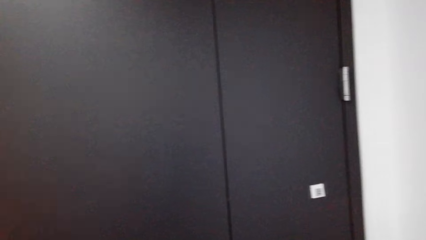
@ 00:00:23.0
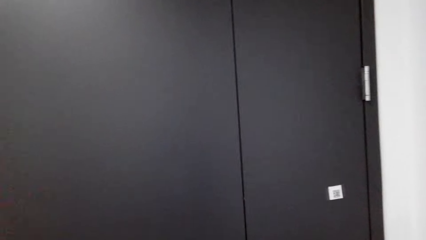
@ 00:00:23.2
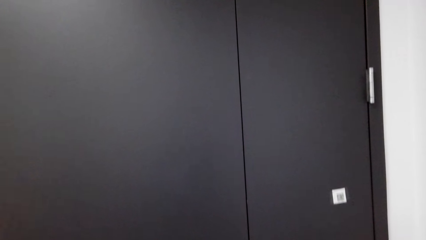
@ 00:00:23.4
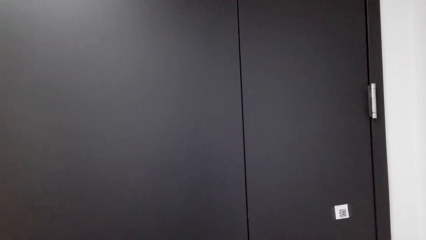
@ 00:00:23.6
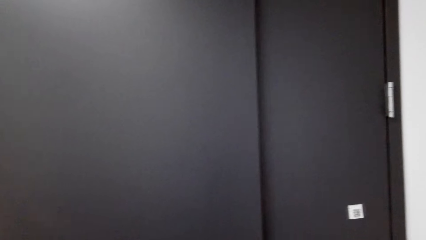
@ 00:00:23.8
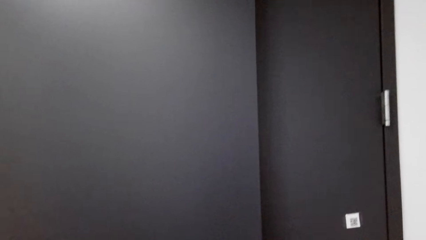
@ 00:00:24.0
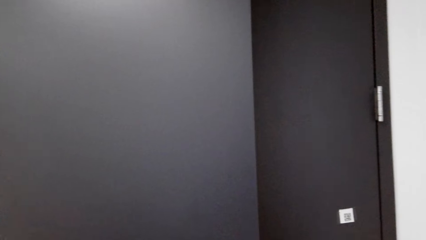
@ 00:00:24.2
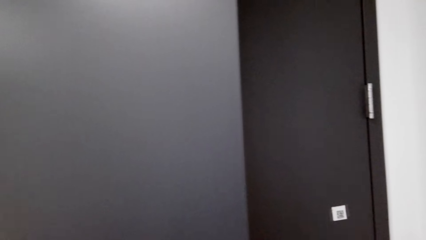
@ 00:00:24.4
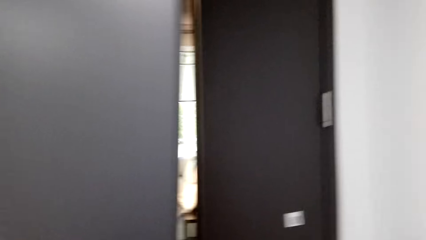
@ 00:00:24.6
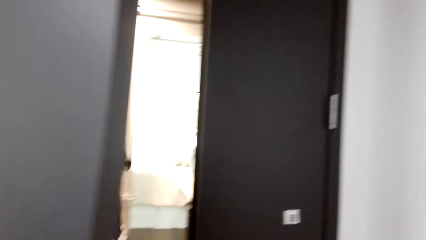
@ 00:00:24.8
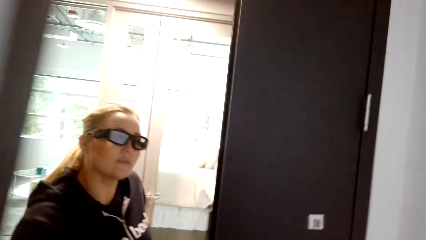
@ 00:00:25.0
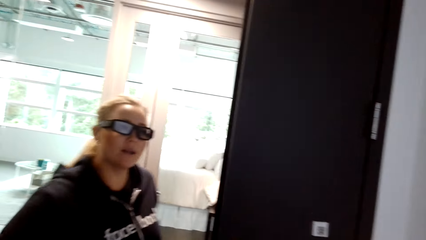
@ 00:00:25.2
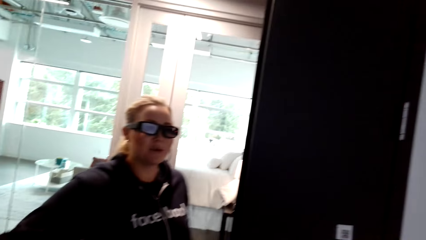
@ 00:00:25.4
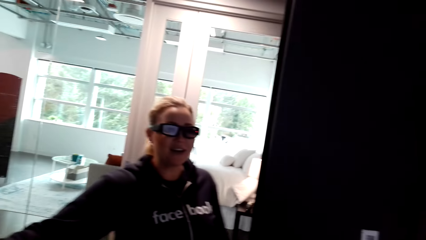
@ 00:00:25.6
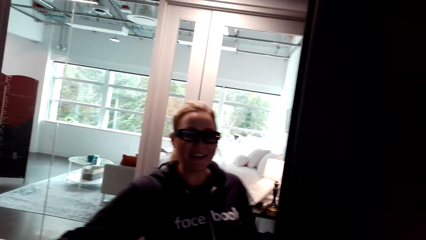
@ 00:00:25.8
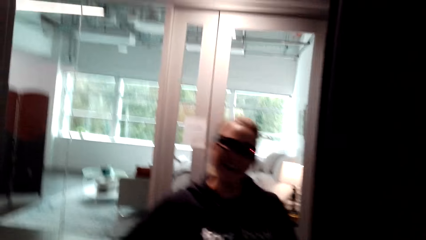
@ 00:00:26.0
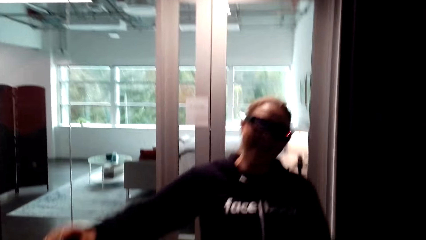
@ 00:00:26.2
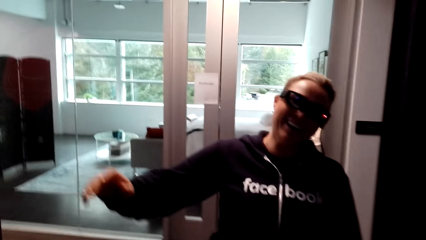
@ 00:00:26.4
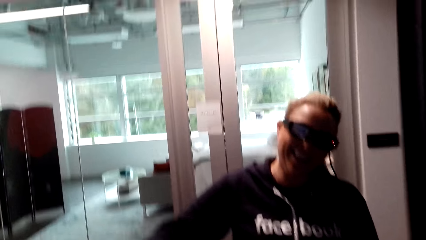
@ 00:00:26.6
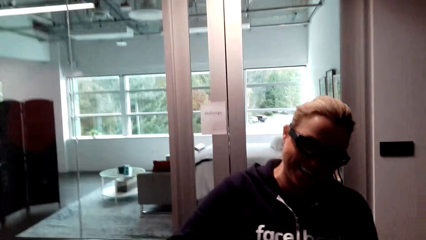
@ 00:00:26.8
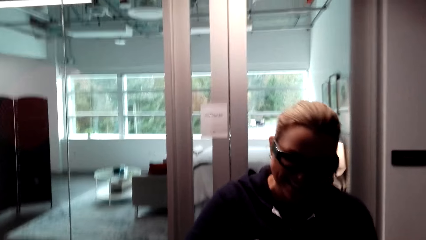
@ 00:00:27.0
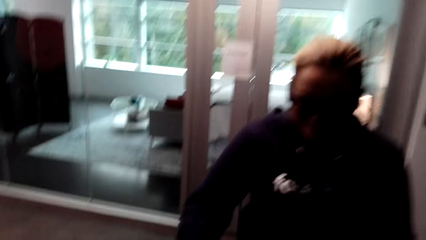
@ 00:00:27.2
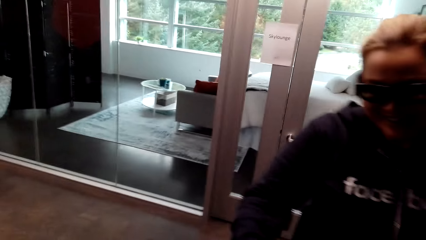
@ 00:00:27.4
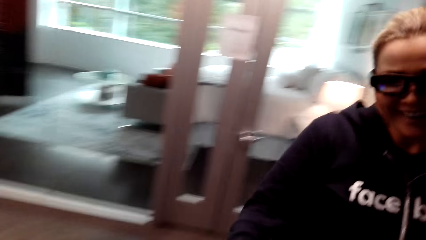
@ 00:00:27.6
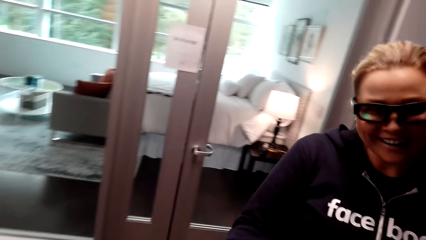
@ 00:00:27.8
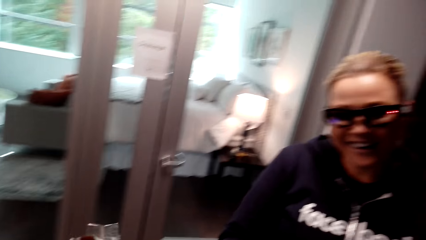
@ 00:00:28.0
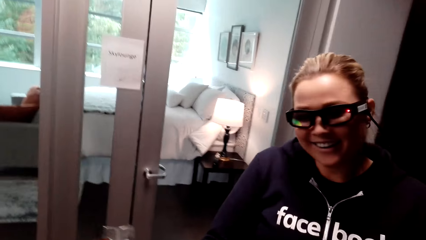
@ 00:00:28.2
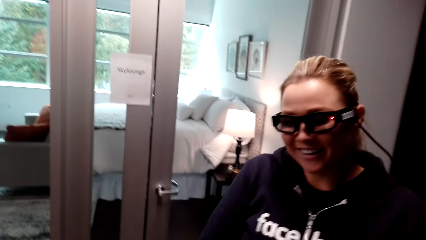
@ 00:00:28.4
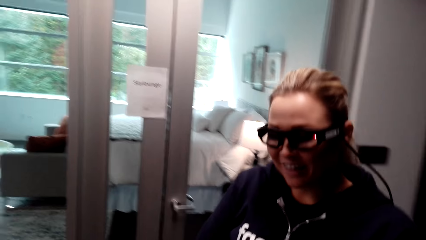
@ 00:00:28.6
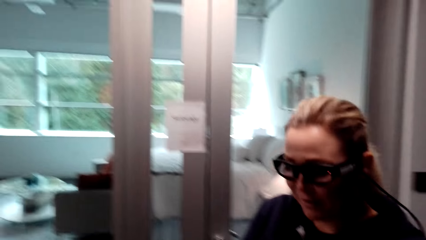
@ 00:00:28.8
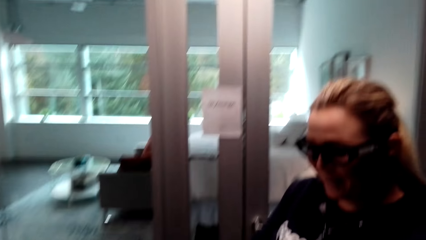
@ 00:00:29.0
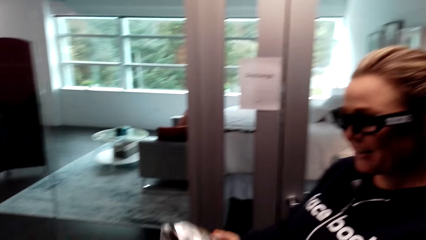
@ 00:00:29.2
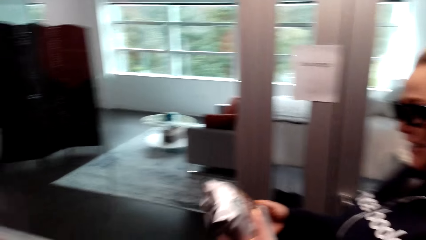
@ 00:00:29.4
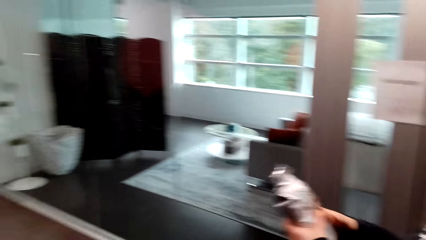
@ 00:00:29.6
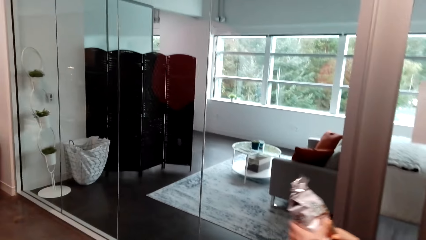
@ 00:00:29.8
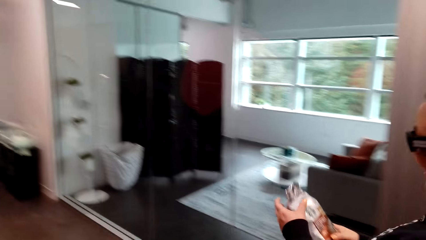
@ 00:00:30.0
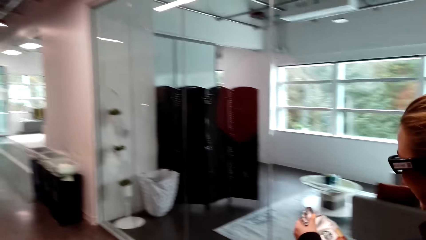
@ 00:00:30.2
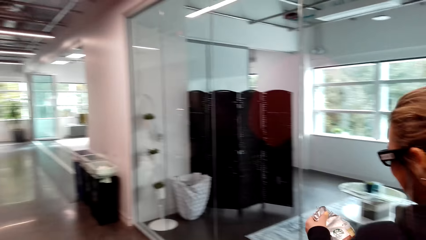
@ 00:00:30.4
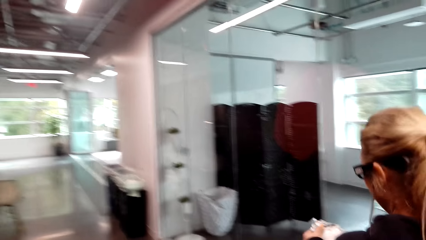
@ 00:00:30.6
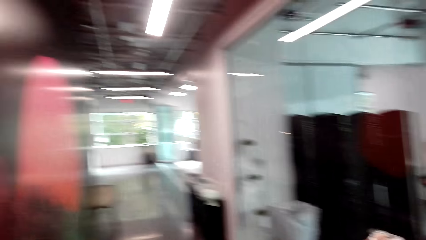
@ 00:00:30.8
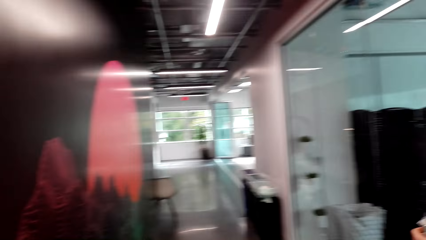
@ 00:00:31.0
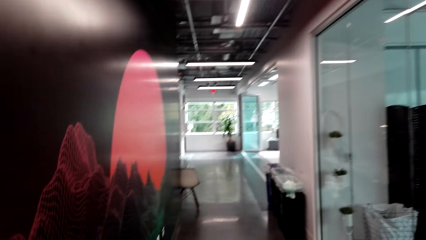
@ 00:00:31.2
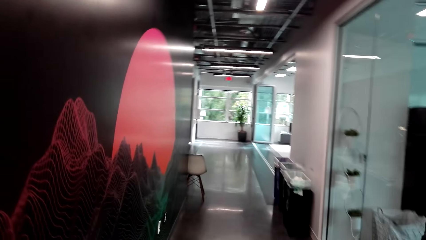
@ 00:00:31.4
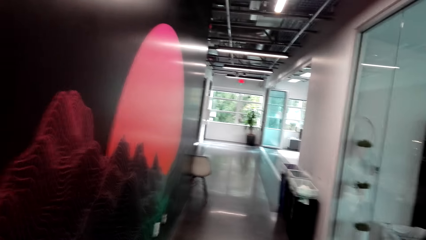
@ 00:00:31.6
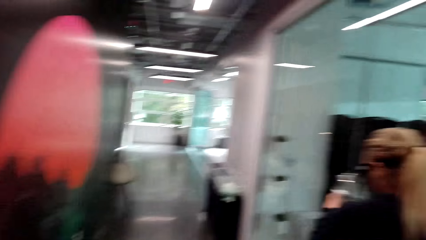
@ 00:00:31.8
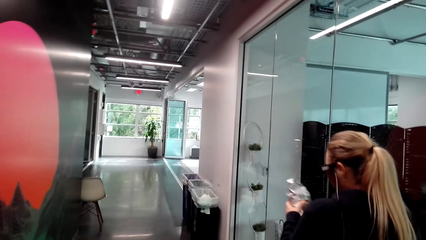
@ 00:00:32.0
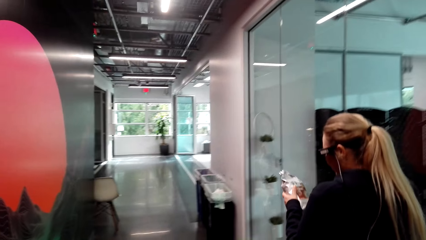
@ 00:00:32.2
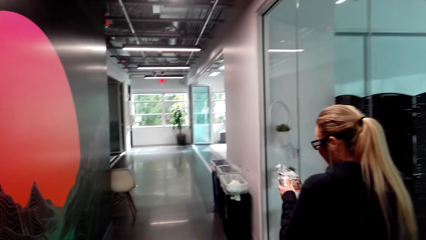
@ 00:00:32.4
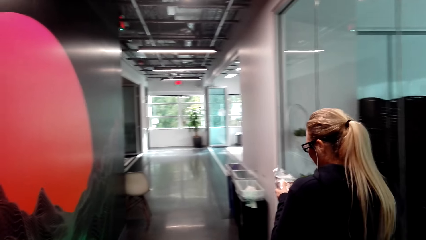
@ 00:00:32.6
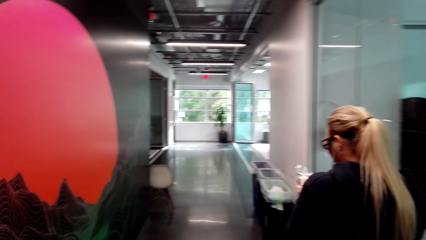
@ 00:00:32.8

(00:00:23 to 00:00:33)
A person opens the door. The camera wearer gives the person some coffee.

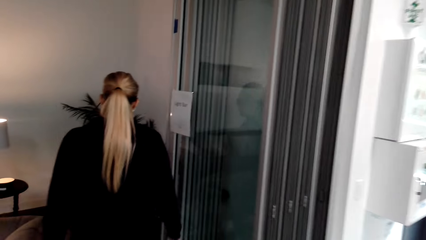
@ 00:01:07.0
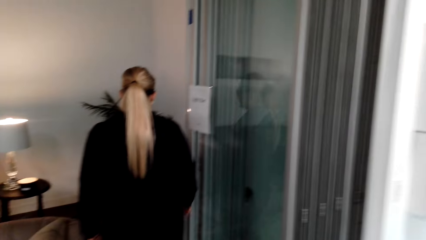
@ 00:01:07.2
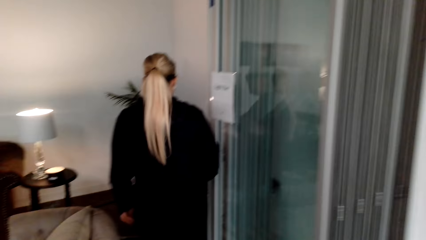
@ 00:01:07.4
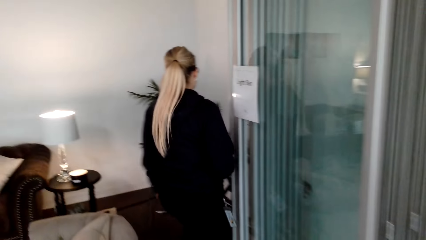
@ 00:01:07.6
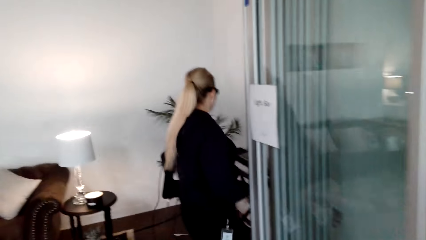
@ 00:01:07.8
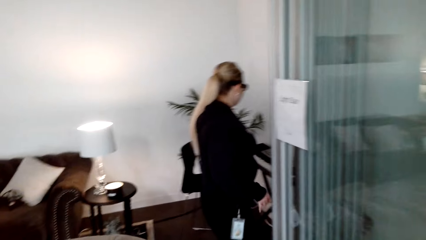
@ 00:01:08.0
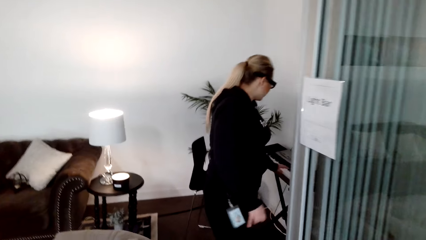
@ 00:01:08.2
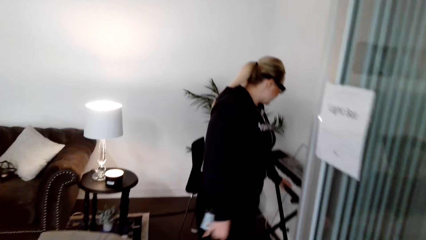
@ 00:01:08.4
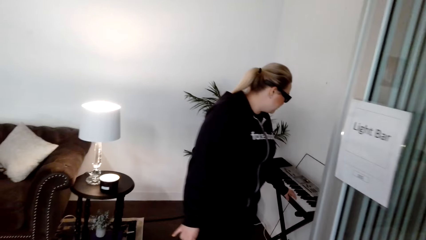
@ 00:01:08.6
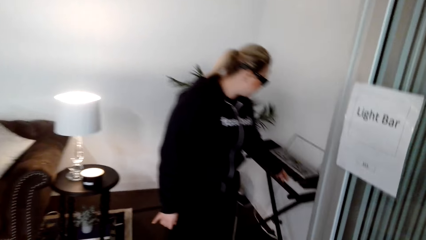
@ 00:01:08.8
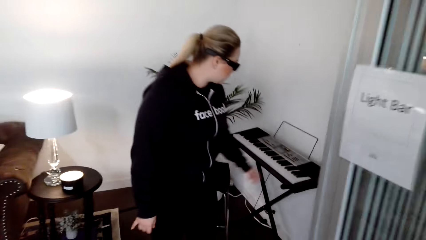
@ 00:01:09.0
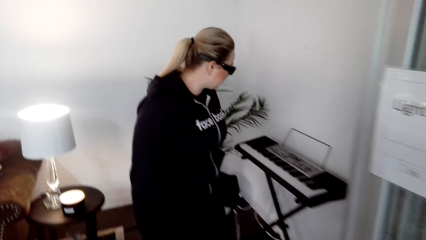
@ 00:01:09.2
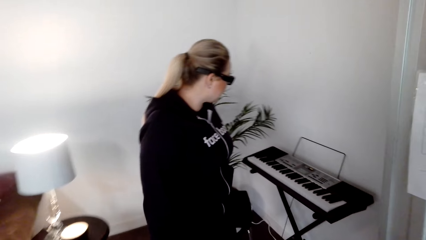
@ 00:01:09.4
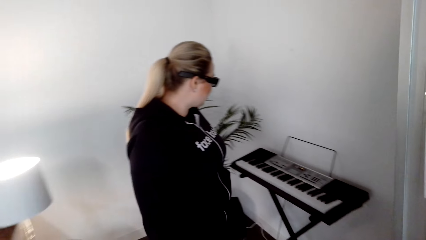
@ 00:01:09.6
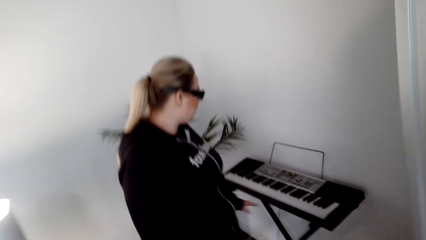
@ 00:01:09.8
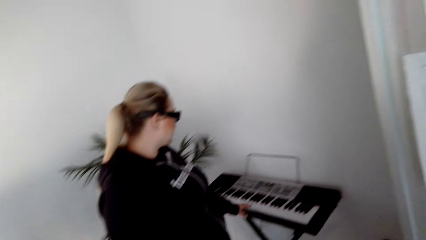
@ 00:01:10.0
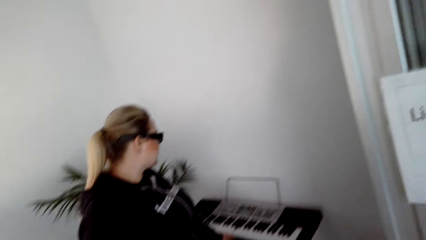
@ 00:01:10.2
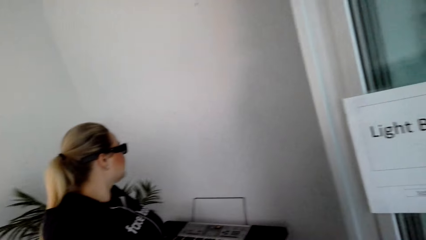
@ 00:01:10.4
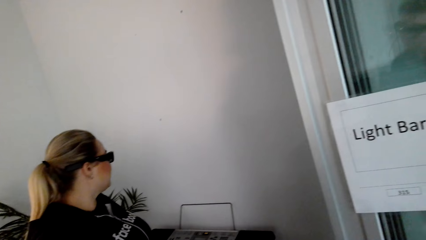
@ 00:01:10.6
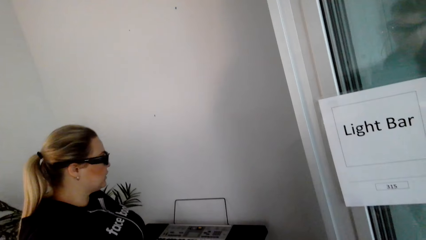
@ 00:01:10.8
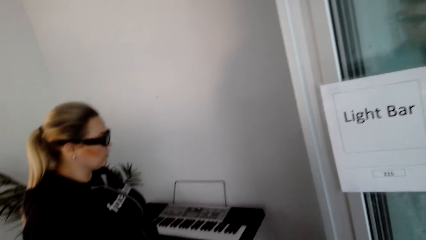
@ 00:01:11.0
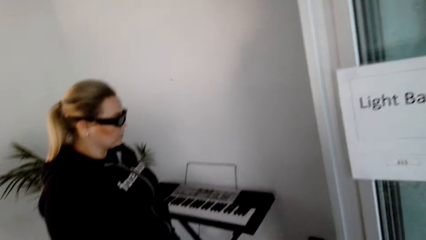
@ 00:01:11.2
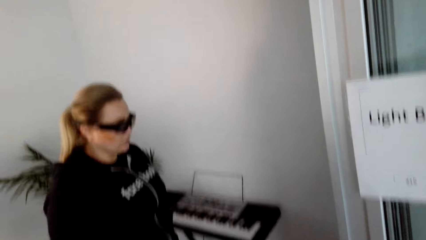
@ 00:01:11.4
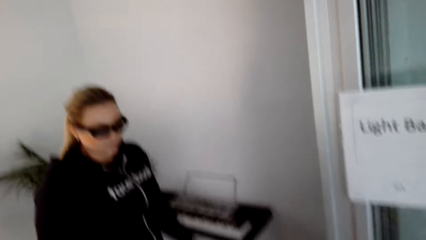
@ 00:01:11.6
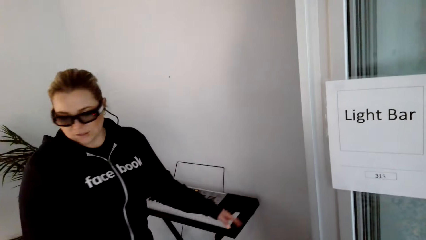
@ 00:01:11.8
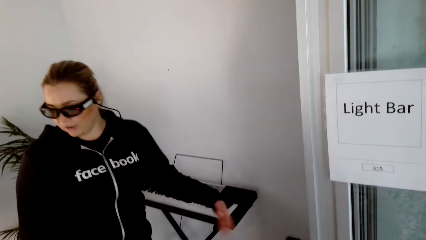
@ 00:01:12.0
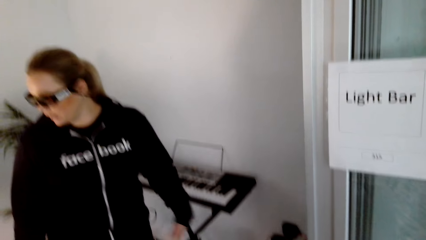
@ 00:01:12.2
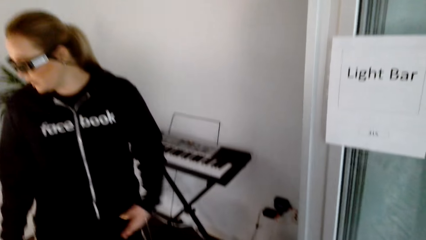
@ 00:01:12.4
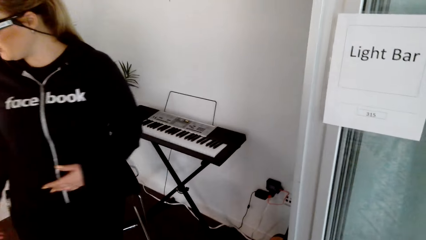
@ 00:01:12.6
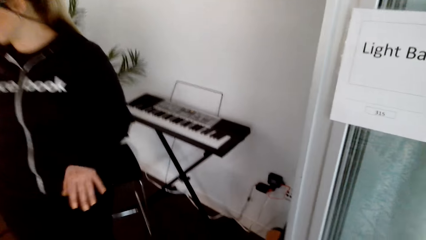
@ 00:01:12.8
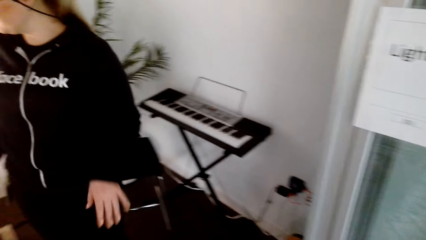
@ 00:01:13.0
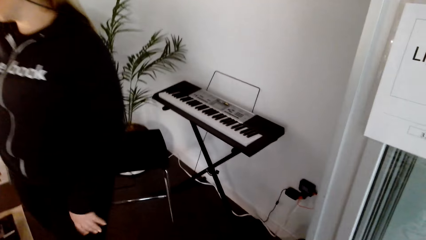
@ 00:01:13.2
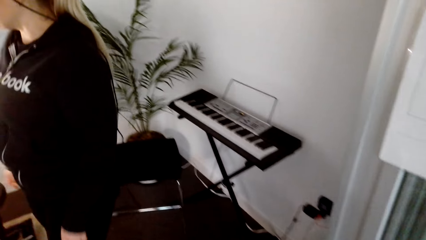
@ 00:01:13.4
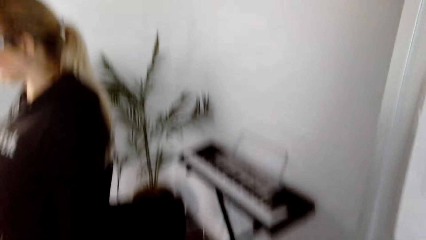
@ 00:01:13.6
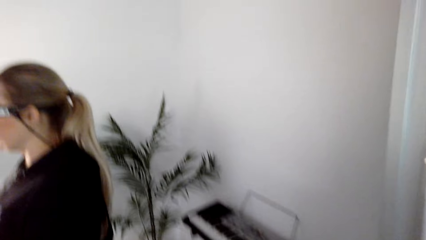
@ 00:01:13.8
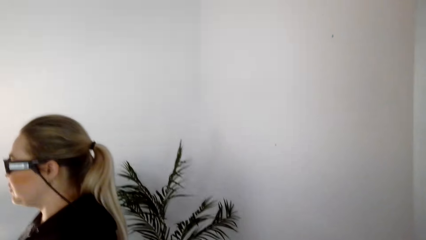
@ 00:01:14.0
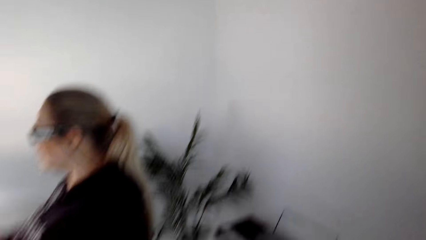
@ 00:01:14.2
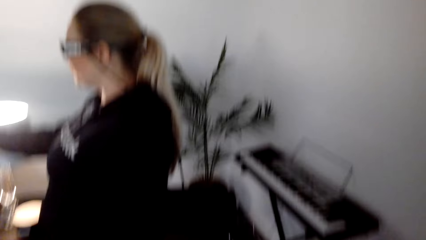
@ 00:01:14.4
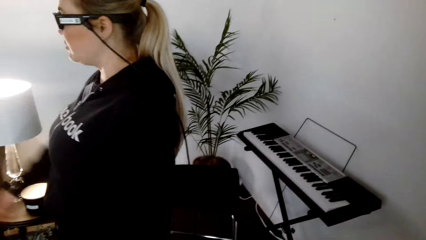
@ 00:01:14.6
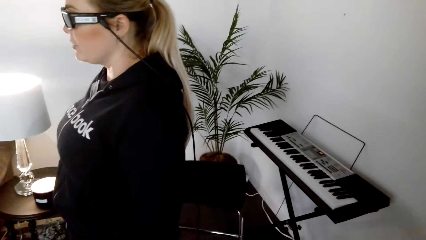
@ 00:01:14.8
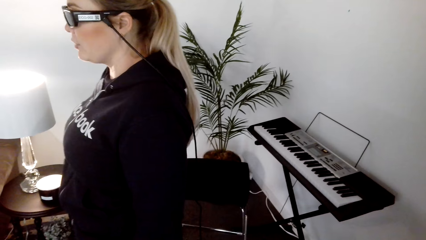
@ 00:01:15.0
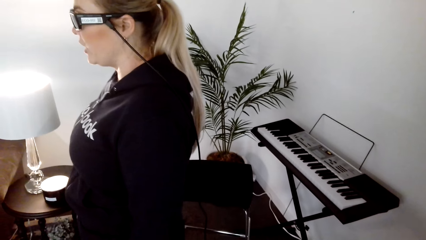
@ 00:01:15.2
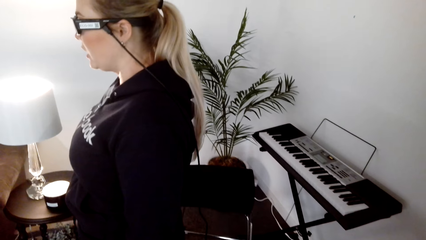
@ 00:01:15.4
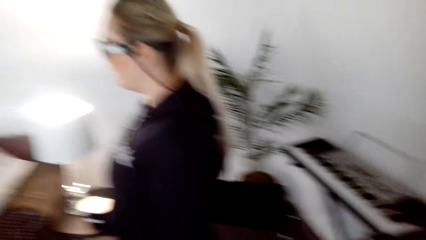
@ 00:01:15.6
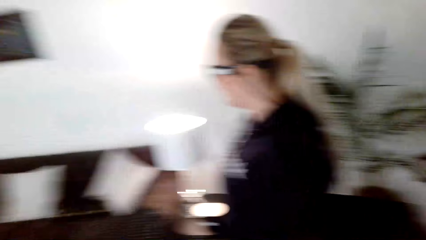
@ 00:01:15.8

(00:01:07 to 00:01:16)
The person touches the piano.
